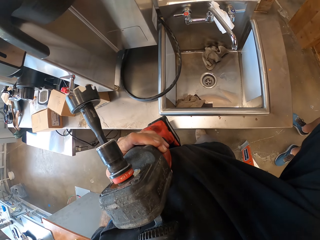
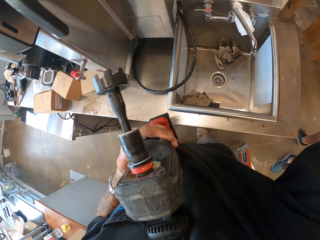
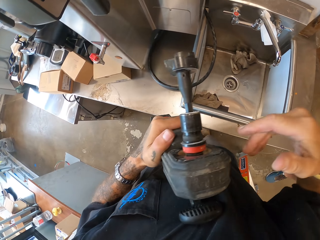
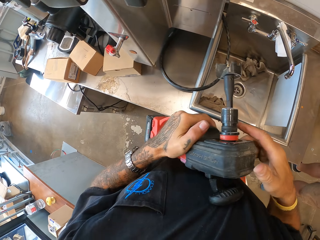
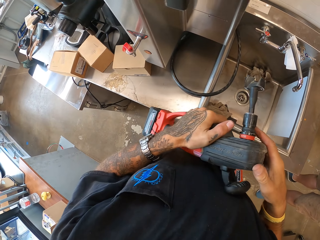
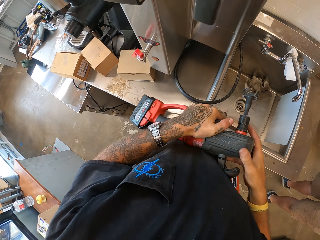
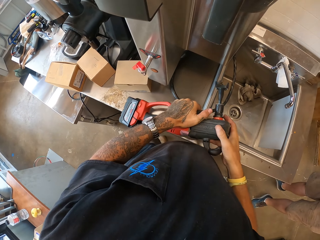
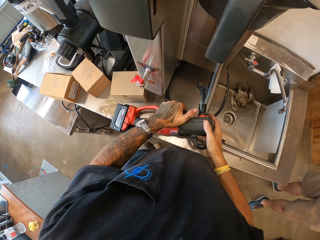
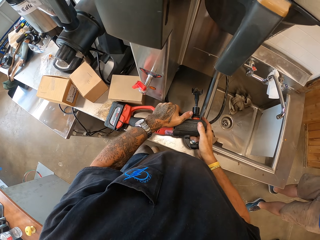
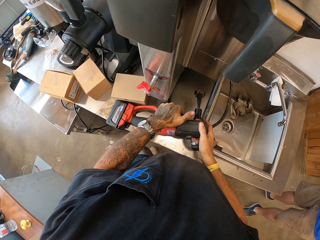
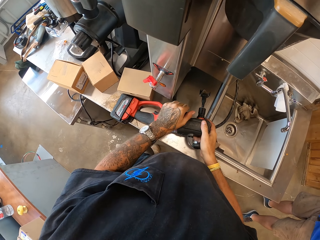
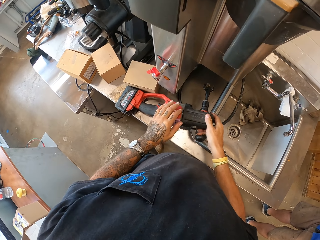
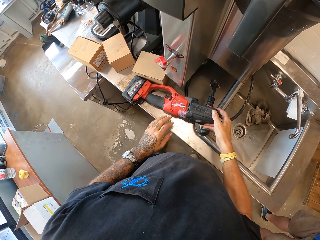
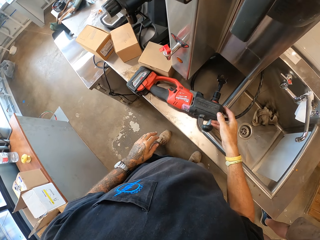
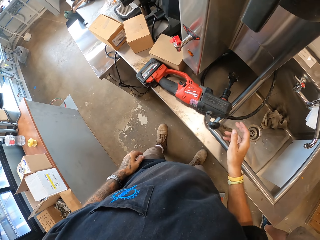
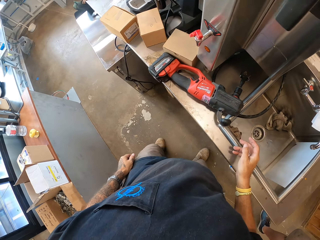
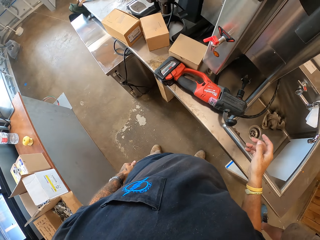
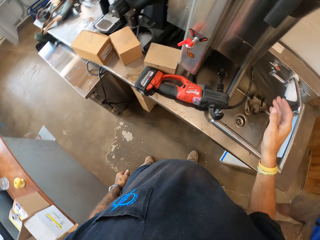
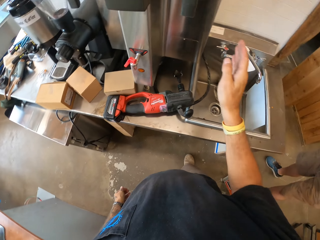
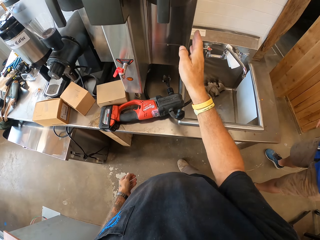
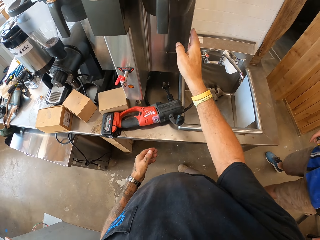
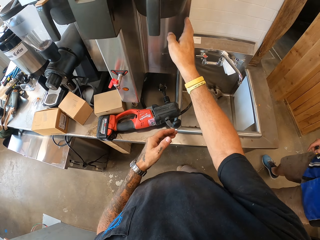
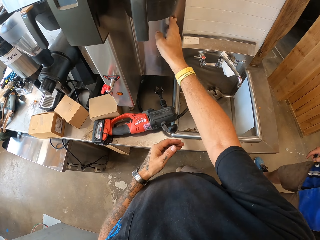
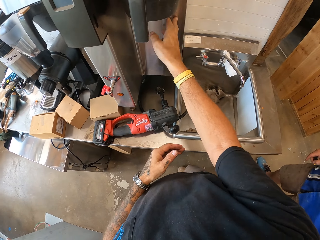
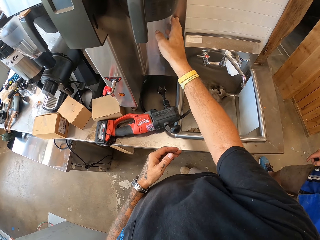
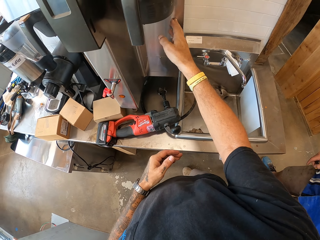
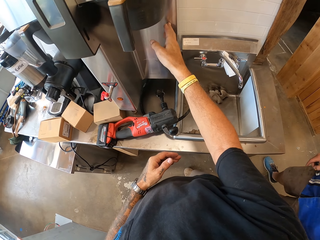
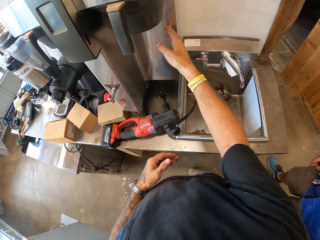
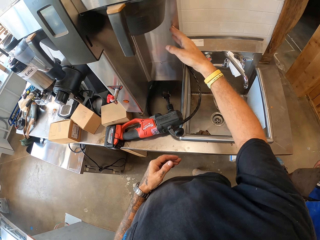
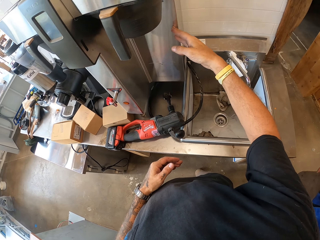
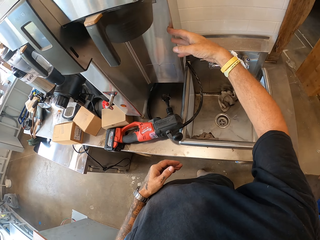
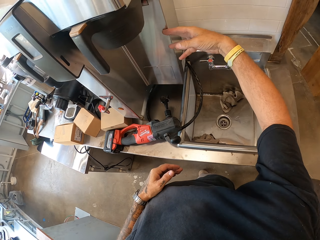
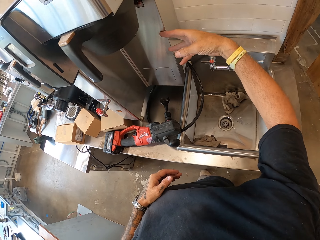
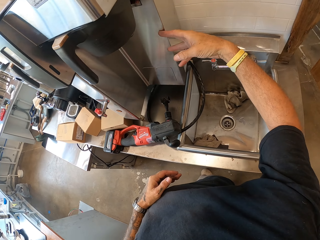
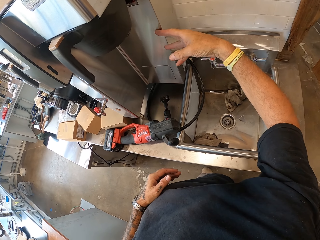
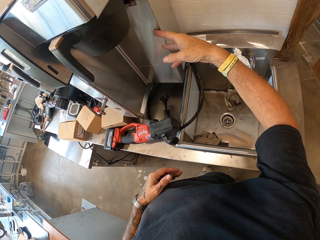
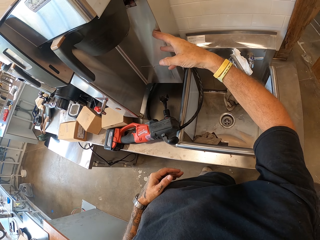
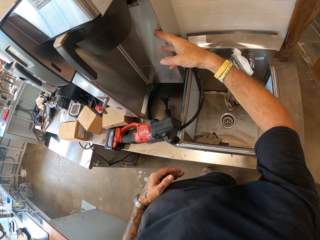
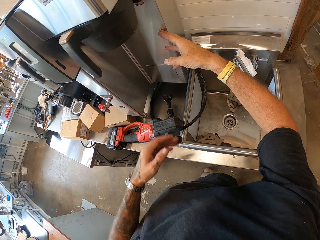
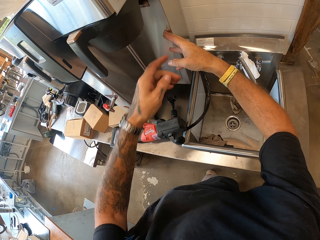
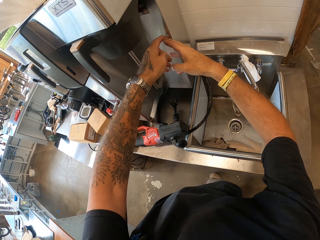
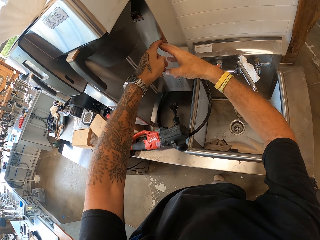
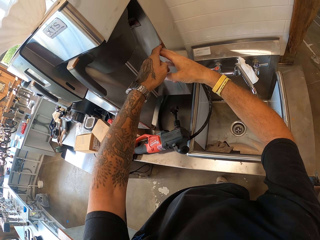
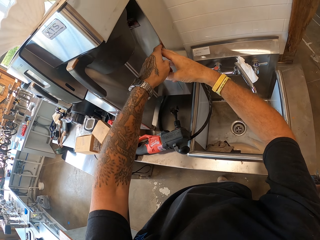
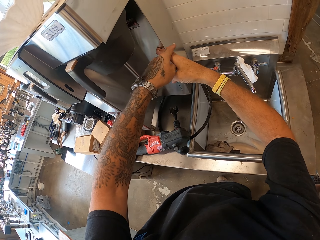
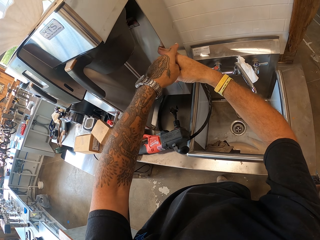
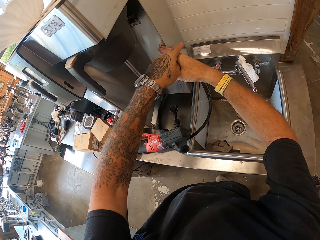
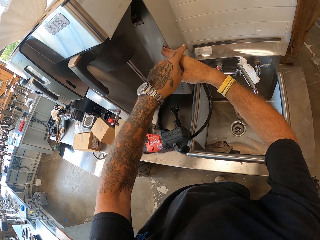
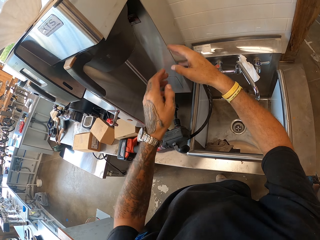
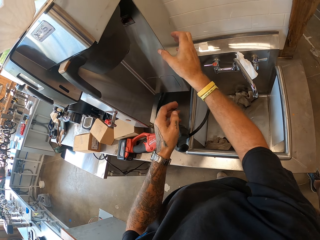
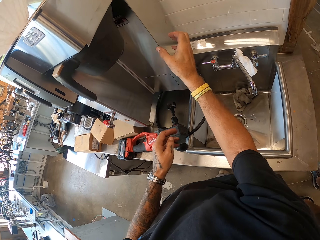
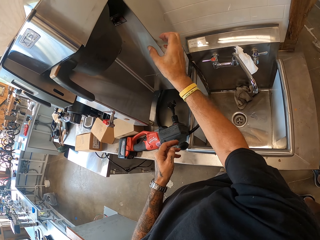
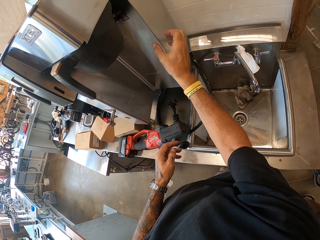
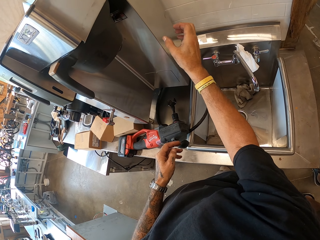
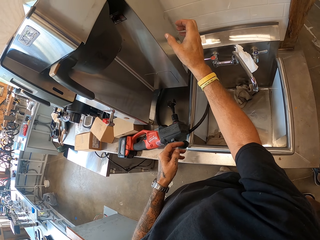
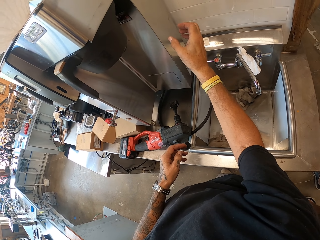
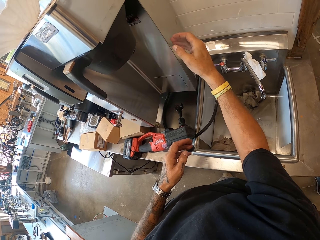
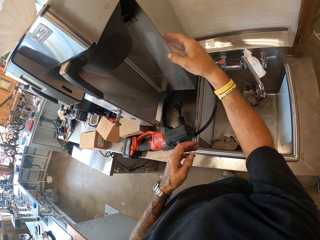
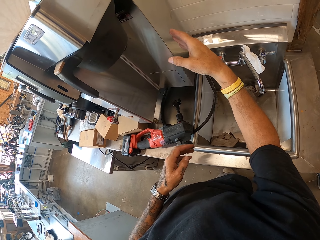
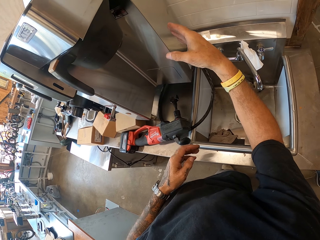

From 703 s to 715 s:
The camera wearer puts an electric drill gun on the sink top. They hold something.

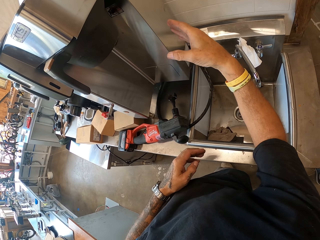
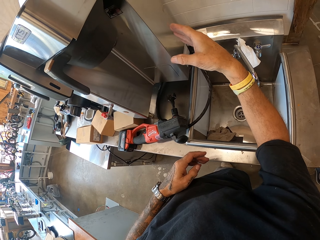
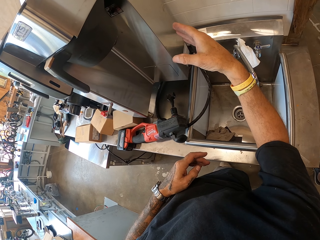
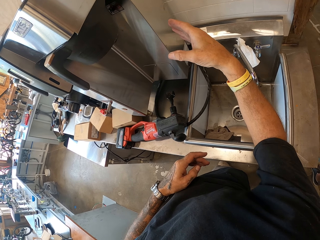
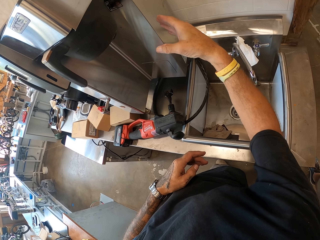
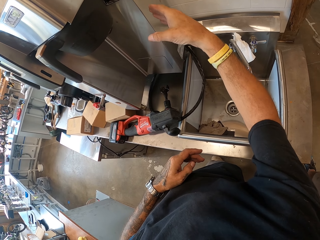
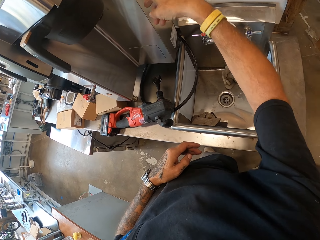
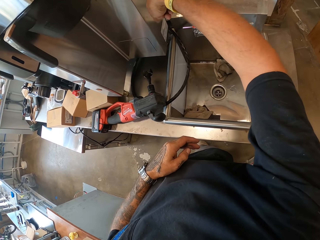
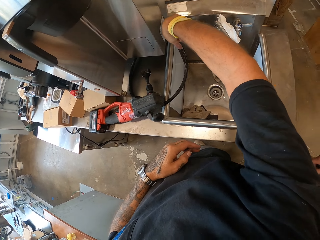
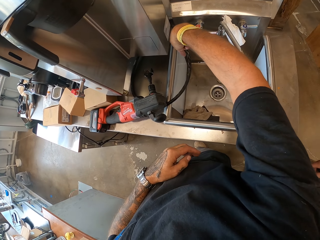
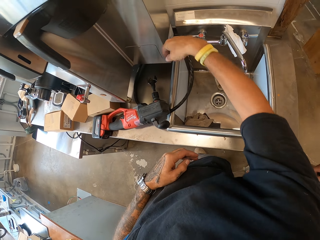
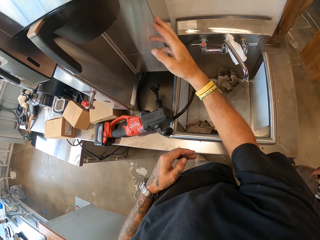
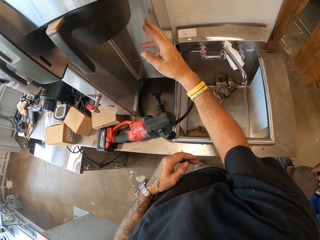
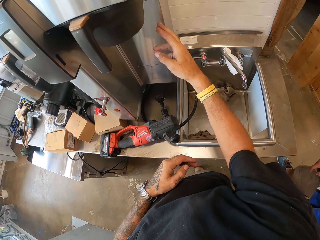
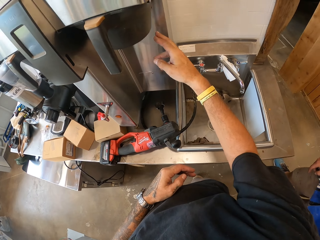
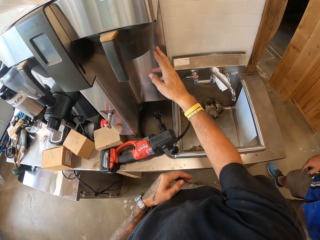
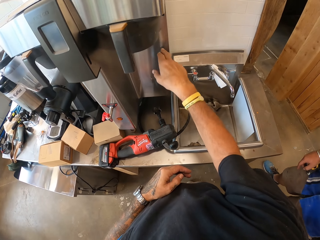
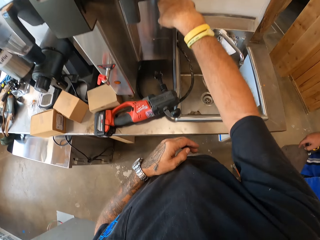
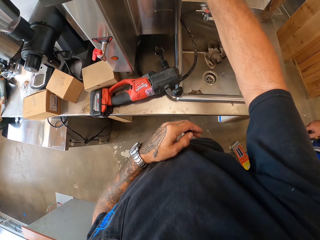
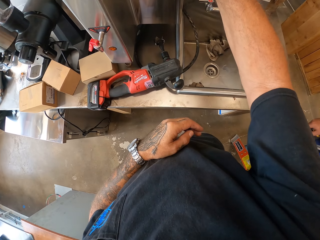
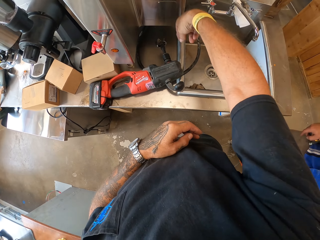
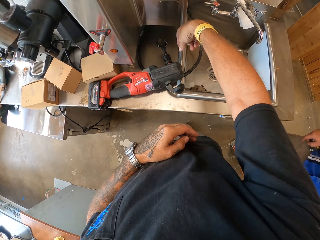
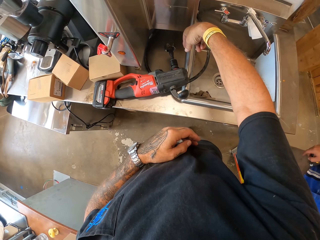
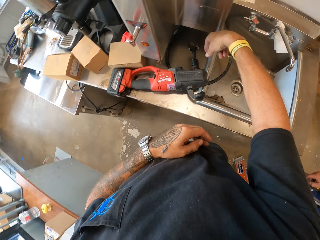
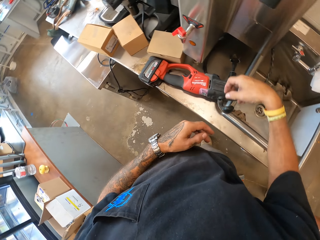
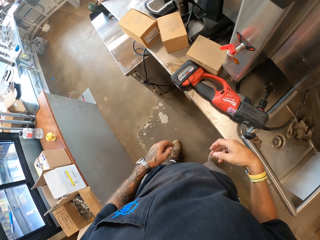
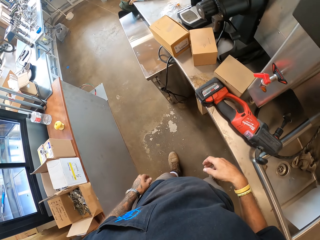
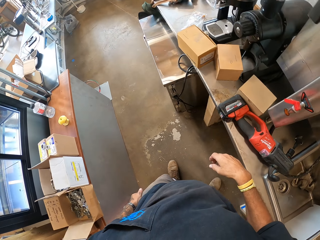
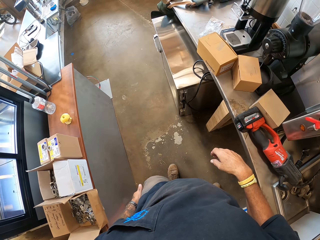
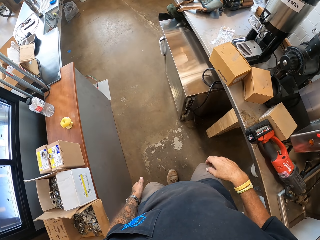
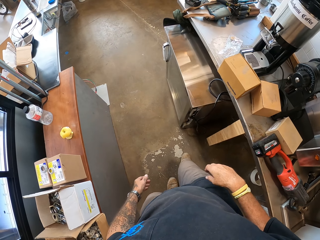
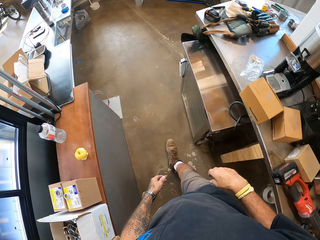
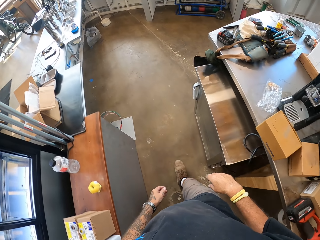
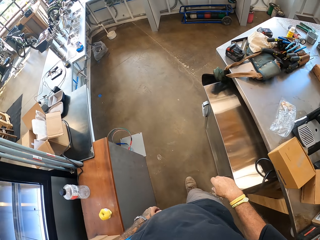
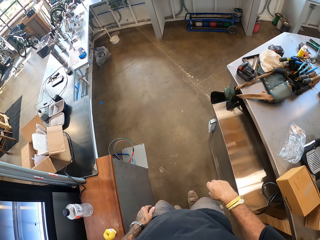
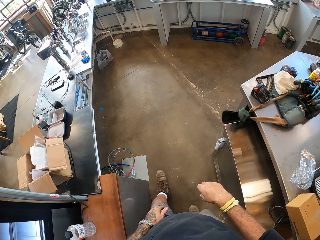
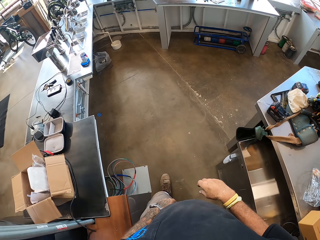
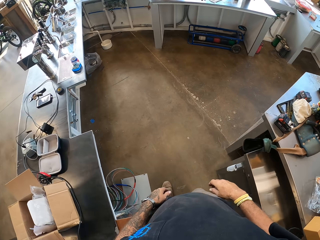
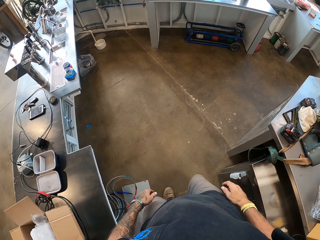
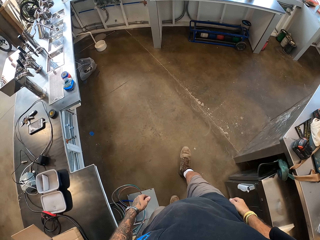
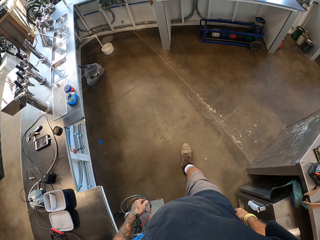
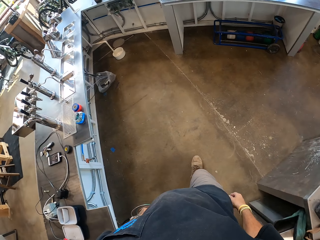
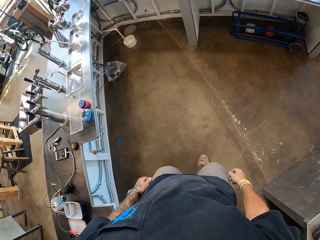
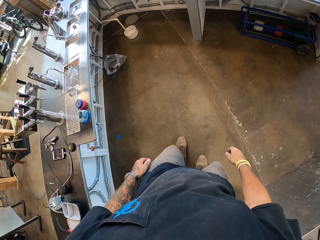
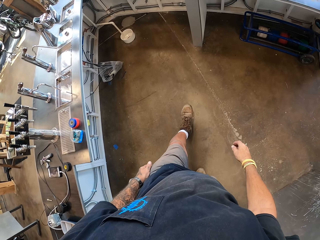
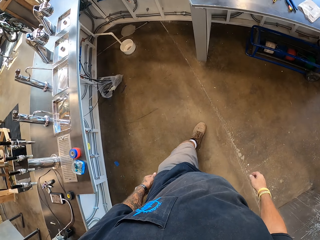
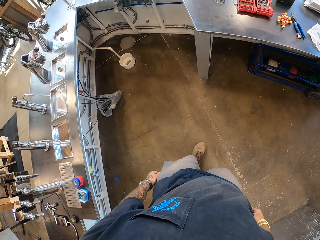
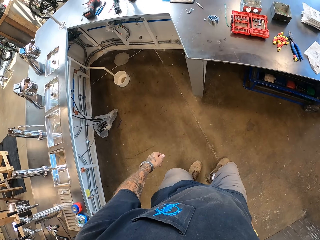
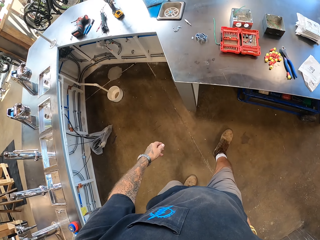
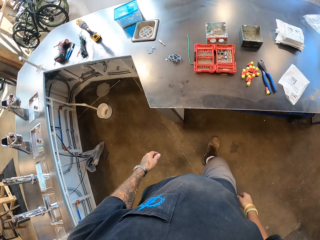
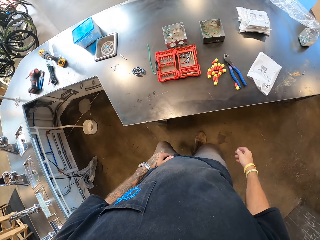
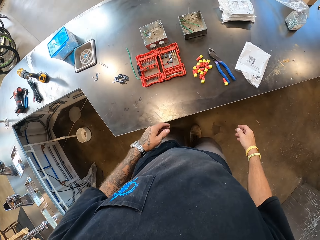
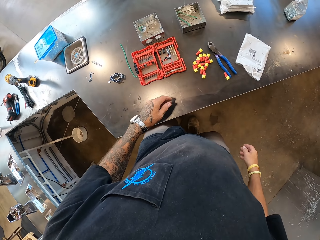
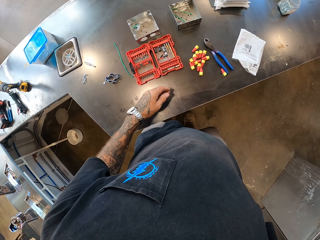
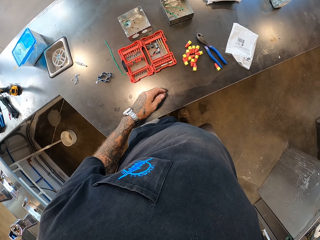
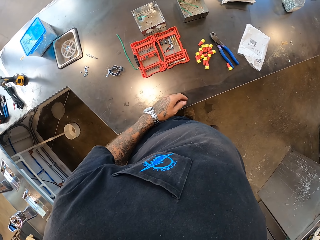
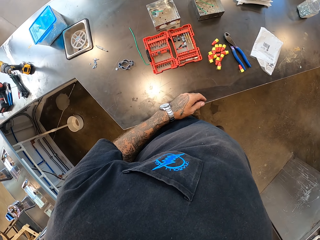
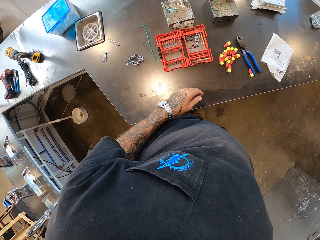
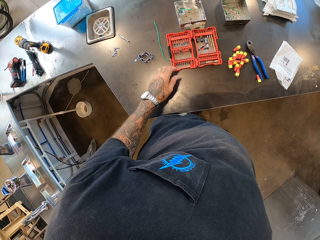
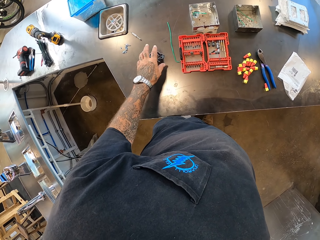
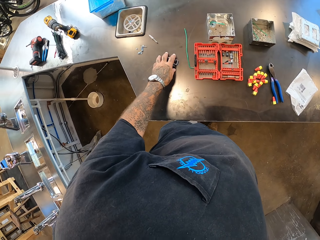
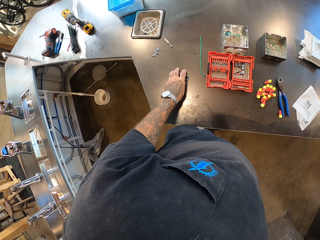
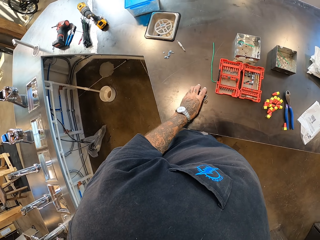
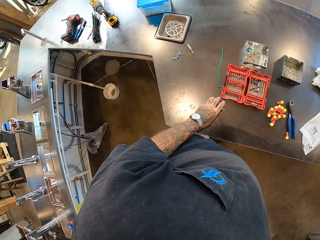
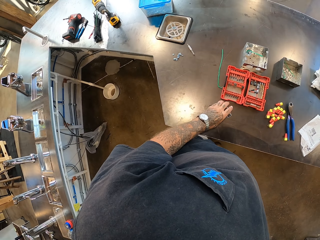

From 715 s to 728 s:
The camera wearer walks. They stop.
